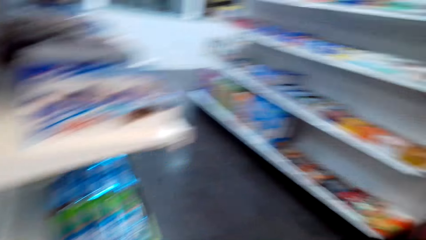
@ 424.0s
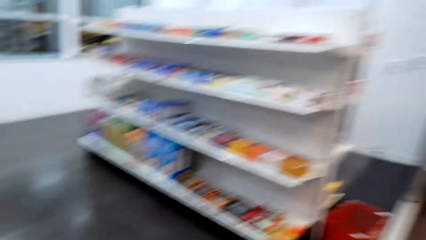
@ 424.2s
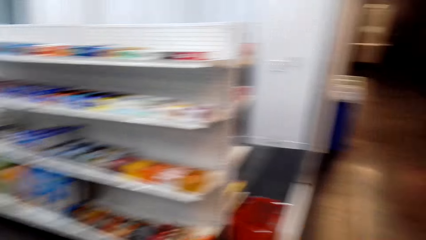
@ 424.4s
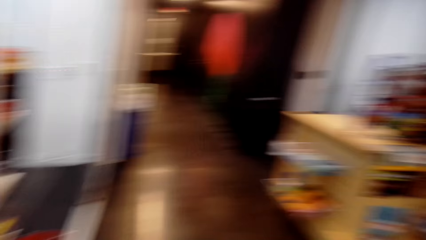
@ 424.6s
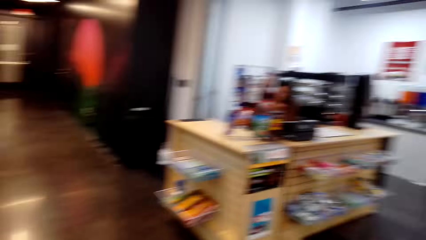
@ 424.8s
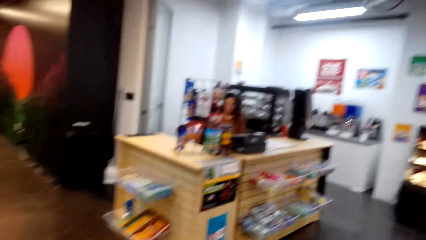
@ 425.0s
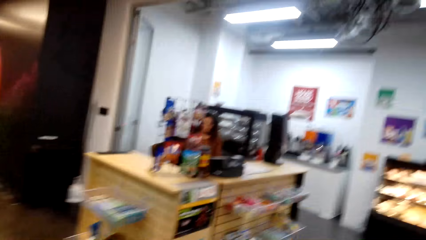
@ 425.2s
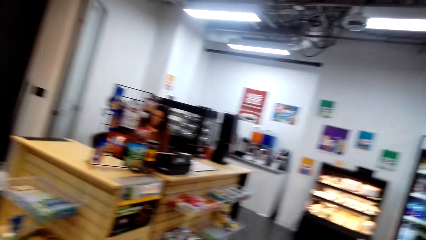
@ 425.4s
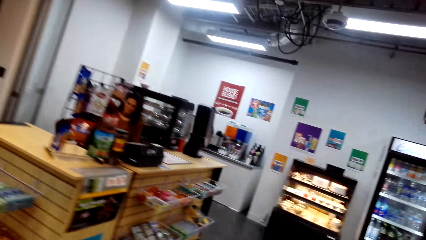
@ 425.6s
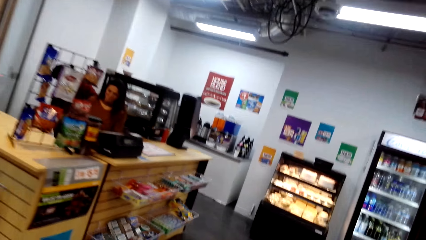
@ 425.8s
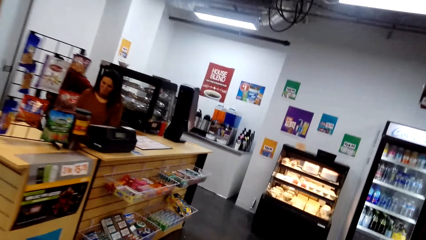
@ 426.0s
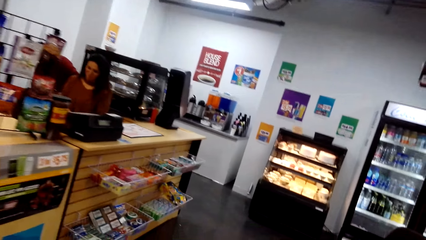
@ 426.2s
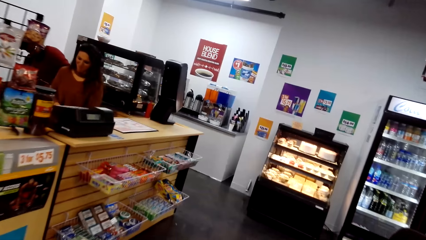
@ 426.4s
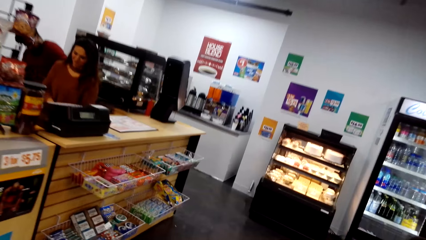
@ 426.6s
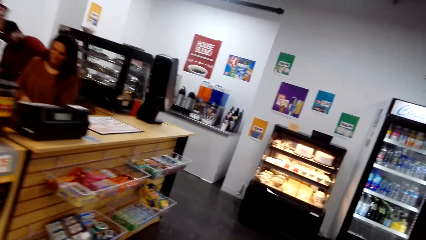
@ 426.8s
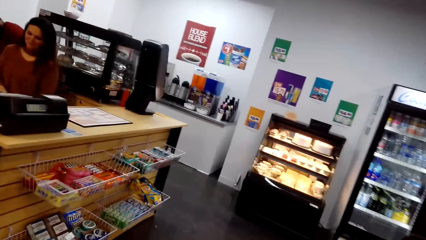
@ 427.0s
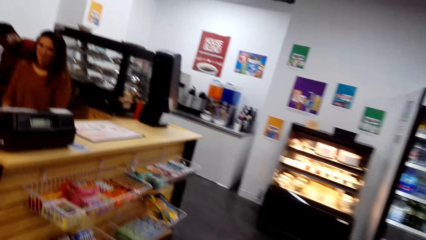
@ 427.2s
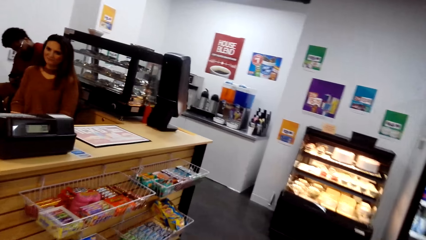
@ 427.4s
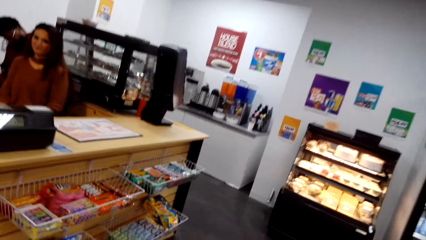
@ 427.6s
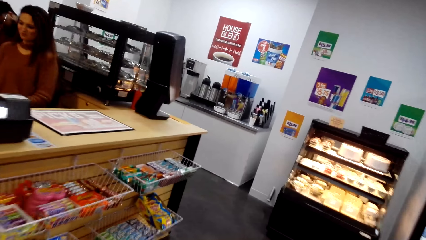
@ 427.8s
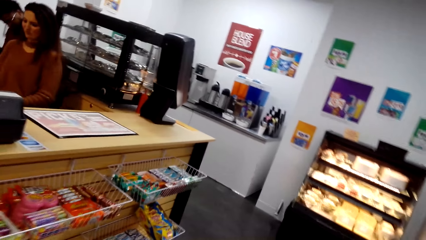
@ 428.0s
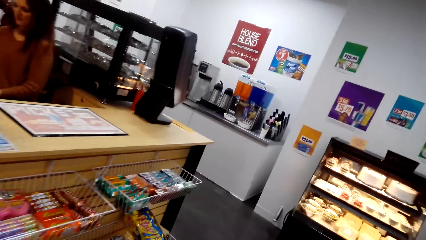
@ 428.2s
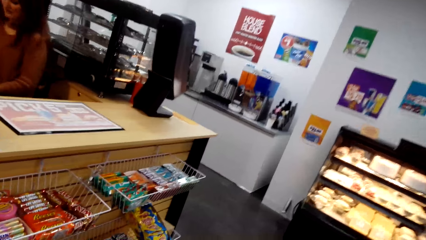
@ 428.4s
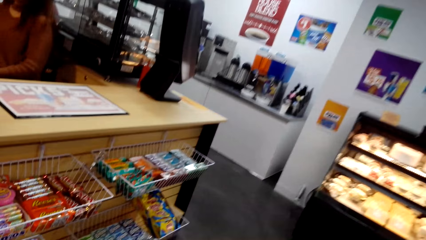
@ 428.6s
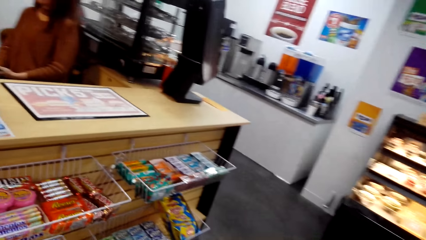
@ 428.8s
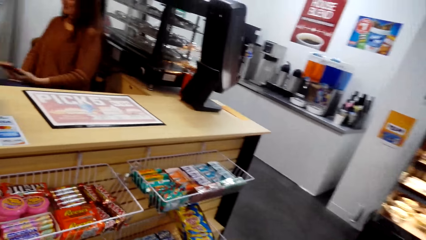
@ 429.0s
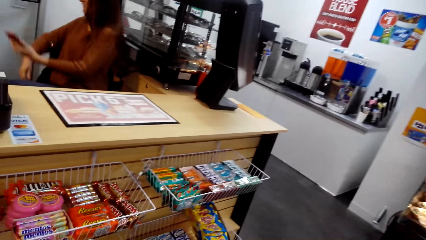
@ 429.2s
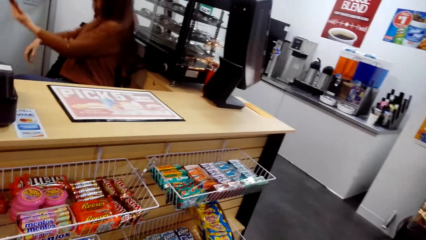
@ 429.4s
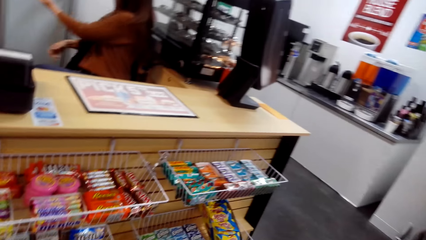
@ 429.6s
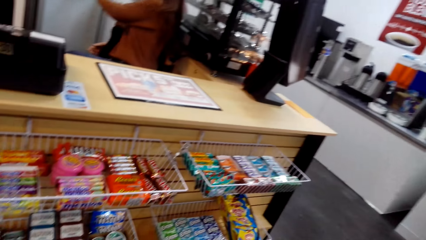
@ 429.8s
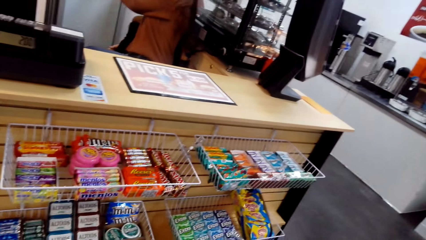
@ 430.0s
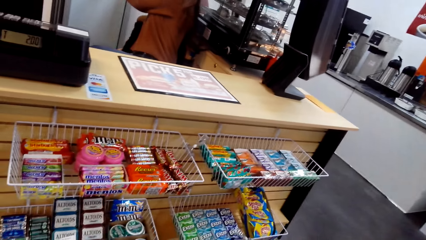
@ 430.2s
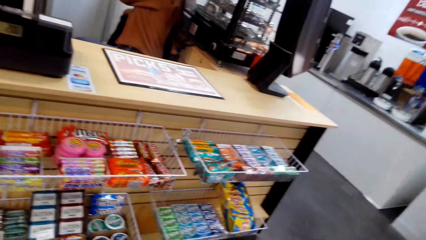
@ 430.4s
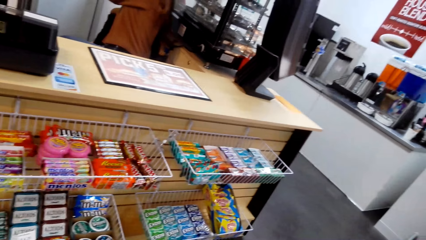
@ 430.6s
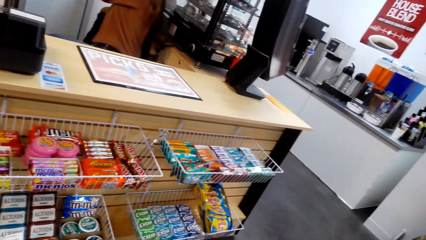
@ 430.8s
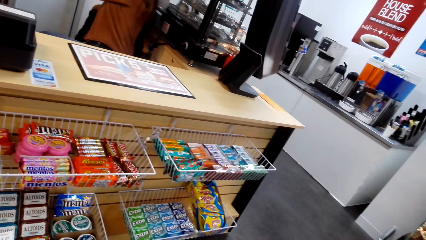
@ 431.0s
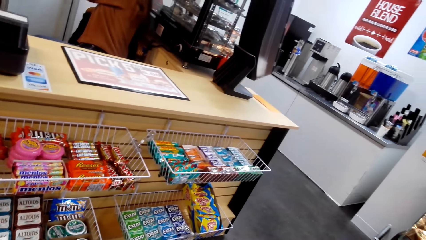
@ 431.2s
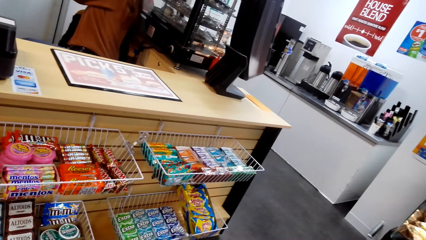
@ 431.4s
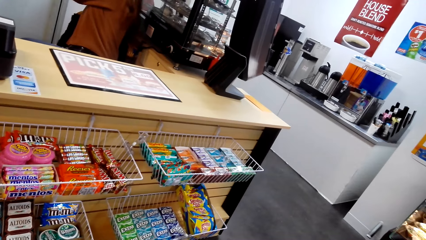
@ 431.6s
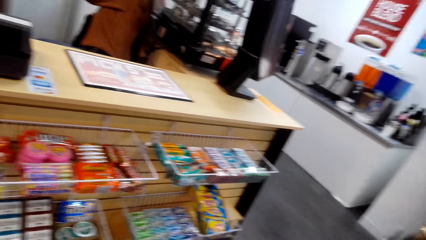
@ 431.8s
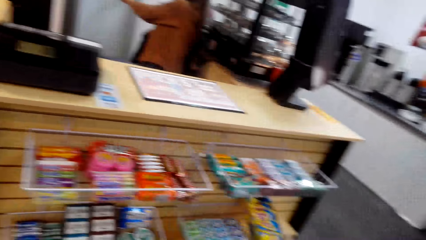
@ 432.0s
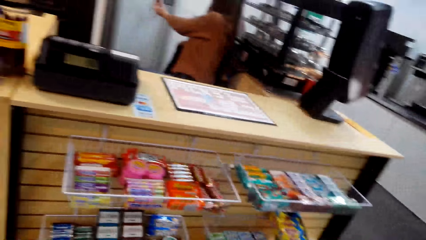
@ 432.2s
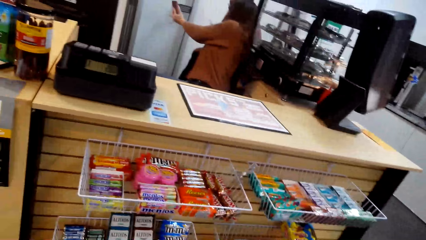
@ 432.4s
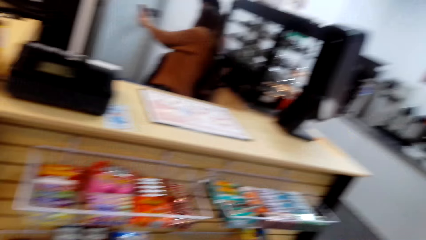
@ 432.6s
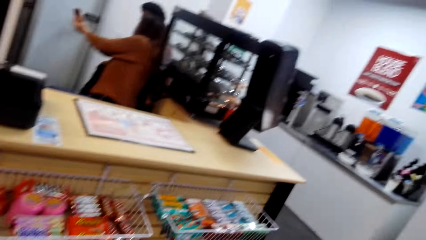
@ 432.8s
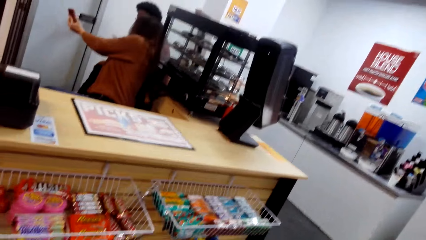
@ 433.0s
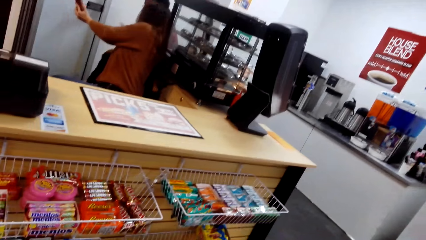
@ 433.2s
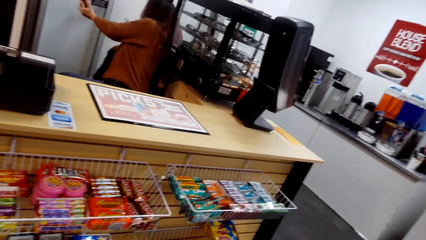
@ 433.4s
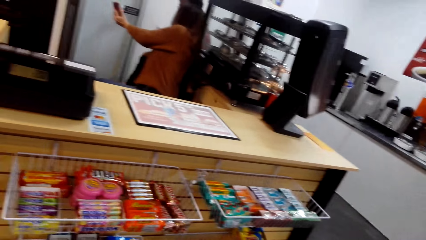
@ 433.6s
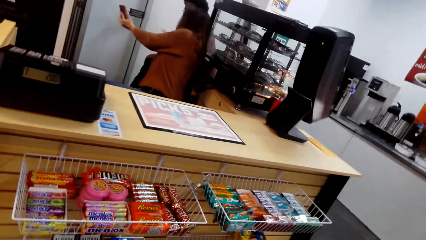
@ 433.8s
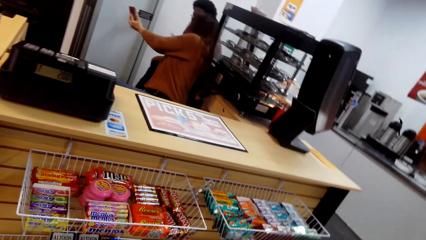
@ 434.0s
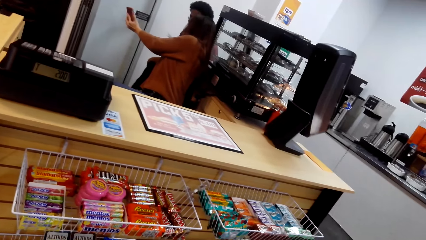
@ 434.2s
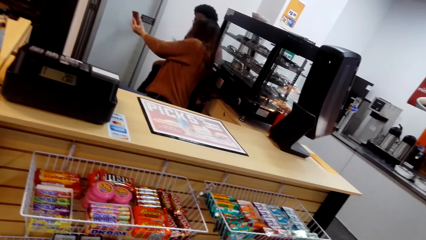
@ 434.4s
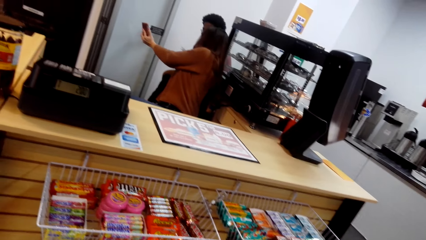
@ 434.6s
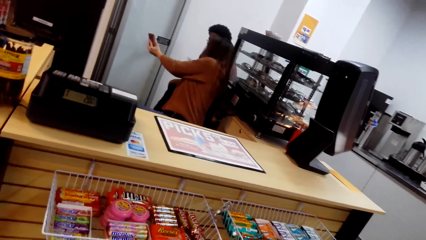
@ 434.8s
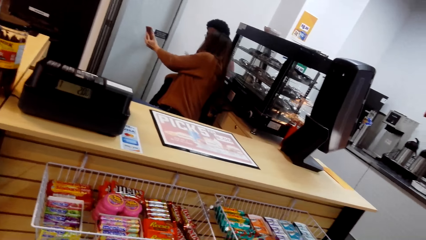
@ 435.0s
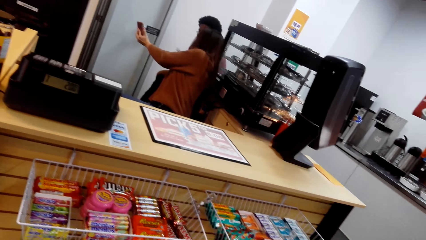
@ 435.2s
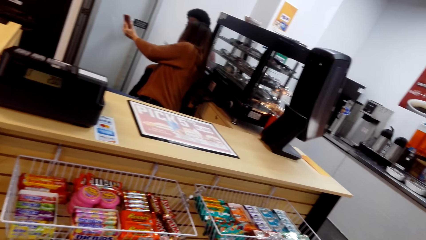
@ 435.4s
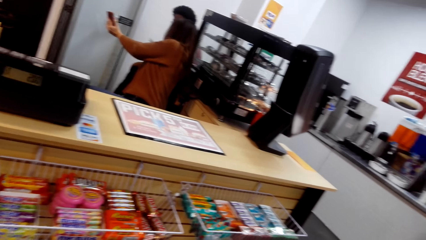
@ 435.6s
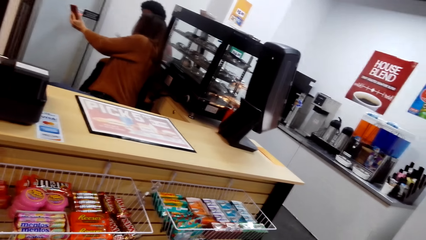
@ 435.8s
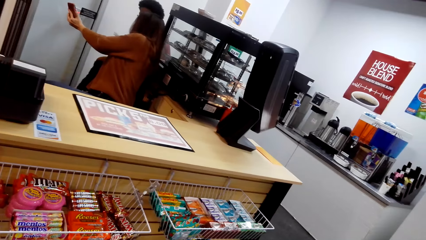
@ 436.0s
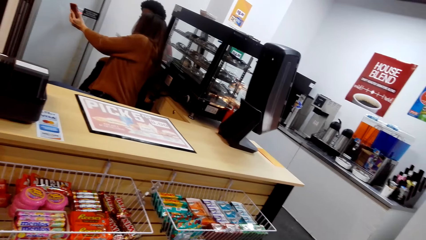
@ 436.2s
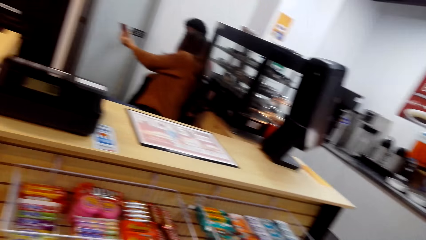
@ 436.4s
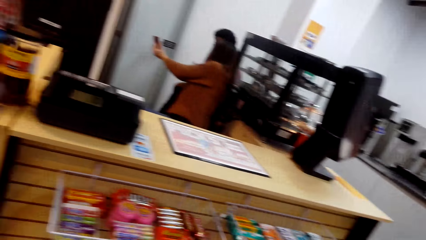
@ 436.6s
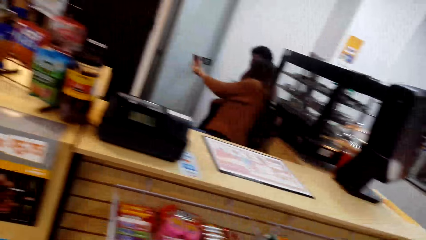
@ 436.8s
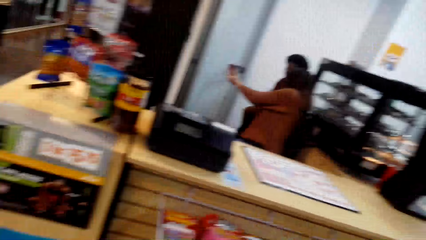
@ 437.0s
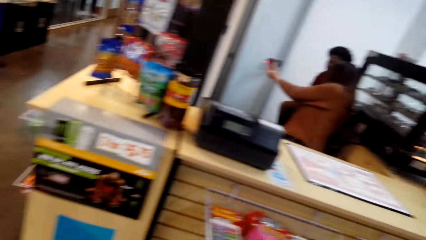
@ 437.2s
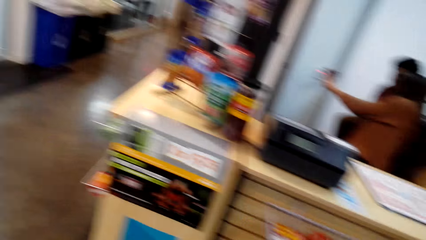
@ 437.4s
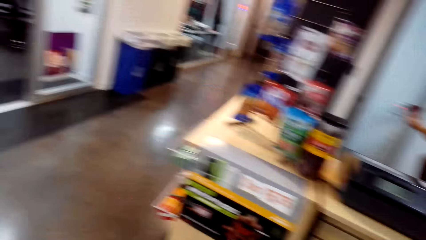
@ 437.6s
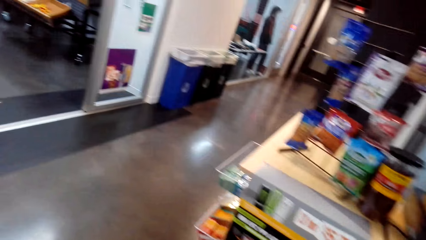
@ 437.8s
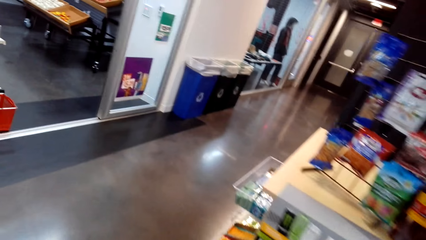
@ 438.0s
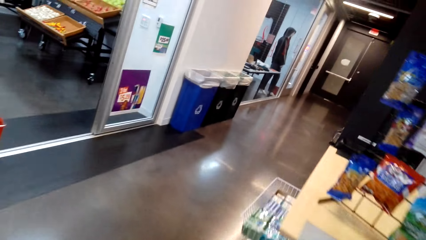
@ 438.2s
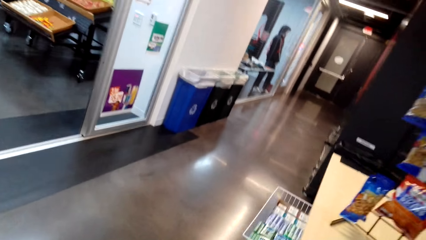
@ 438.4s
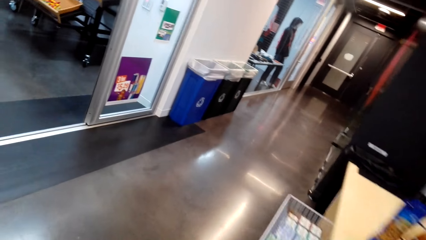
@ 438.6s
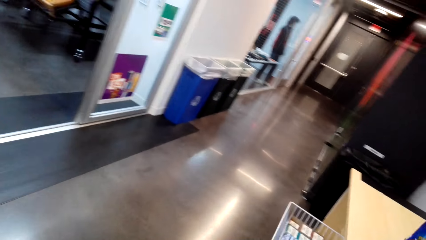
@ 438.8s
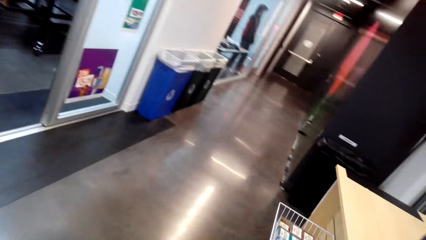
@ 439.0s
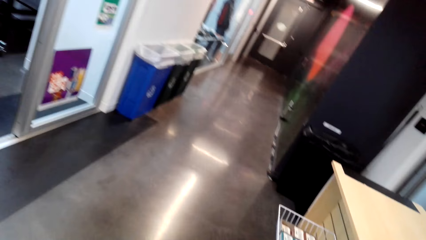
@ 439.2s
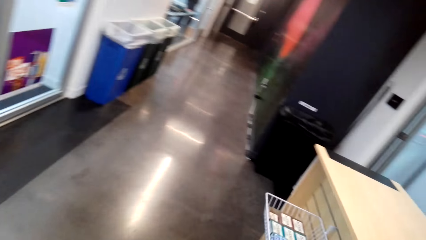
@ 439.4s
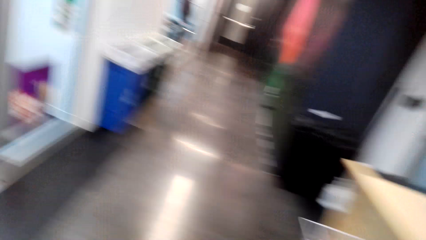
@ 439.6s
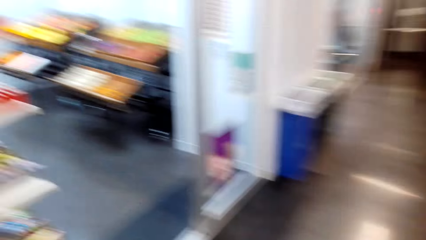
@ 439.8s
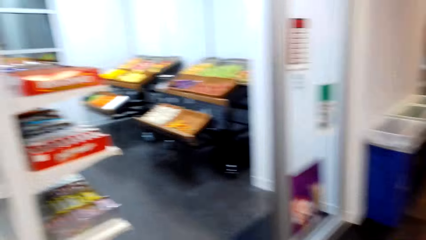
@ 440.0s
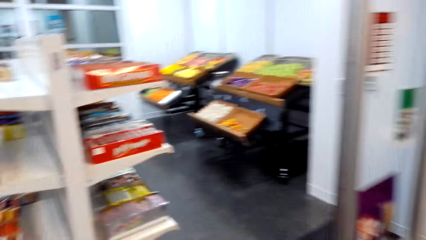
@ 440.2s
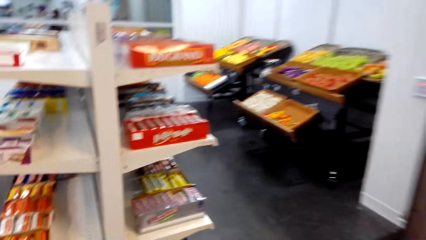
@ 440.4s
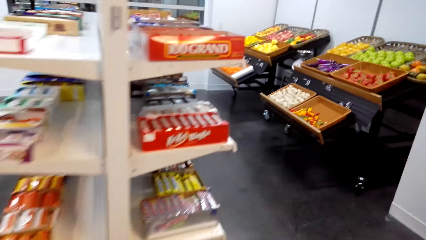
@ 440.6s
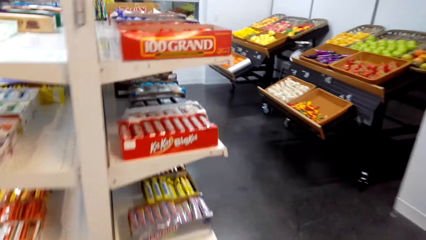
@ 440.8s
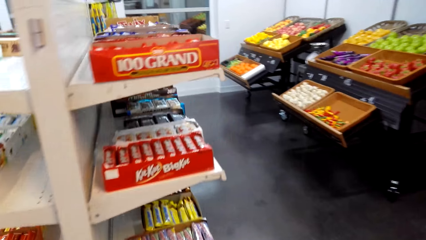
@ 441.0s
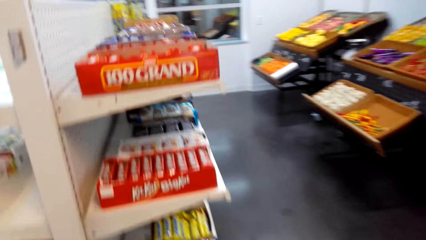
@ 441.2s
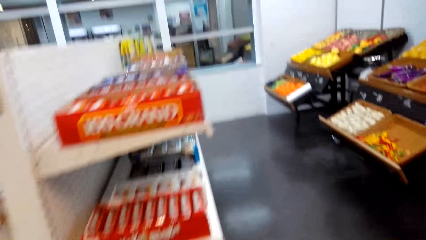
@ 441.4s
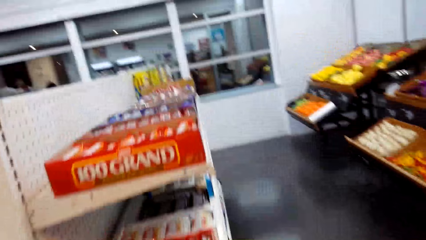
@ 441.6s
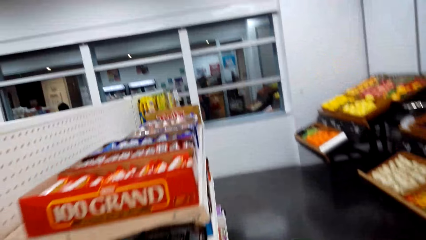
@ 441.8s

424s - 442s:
The camera wearer walks around. They look around. They walk around.
